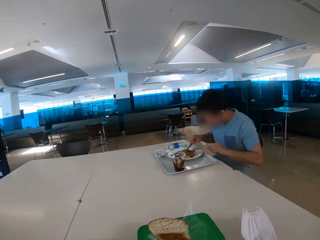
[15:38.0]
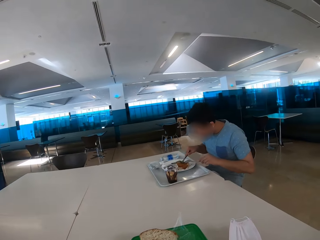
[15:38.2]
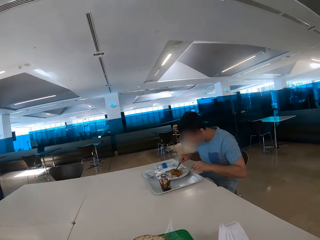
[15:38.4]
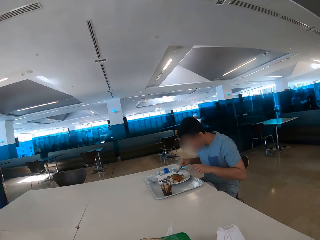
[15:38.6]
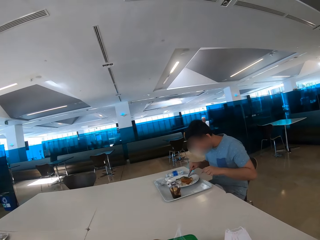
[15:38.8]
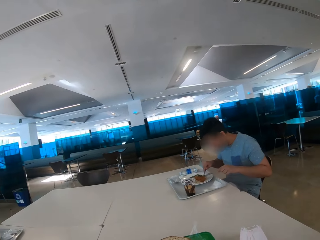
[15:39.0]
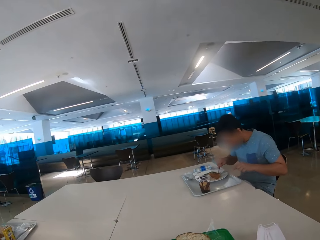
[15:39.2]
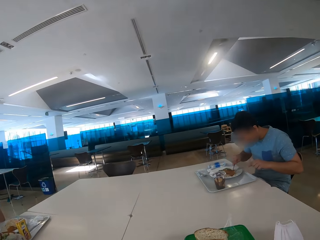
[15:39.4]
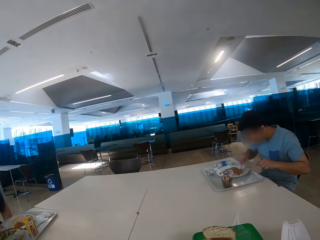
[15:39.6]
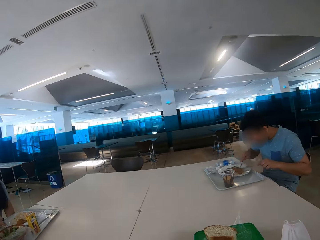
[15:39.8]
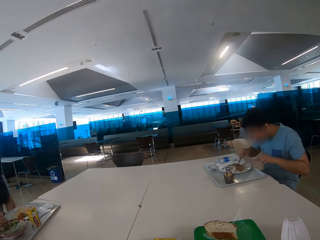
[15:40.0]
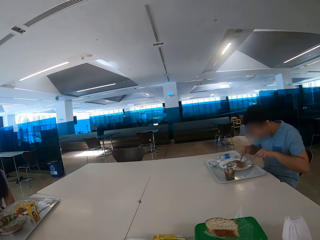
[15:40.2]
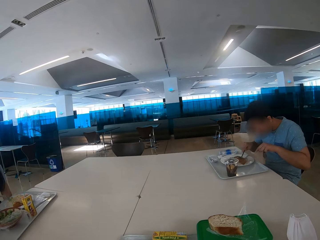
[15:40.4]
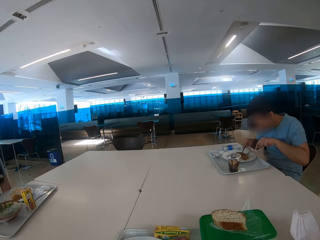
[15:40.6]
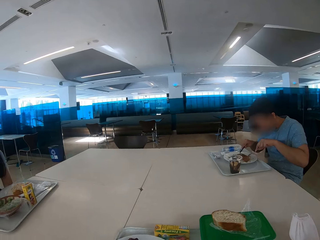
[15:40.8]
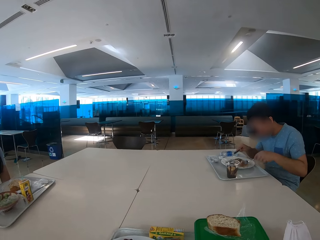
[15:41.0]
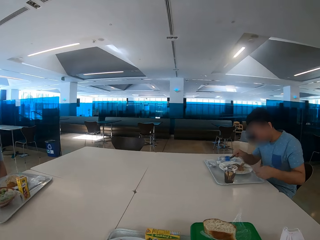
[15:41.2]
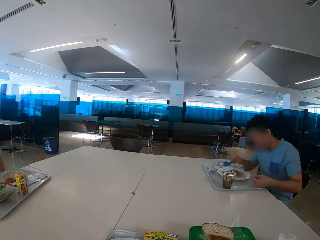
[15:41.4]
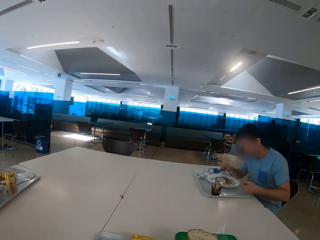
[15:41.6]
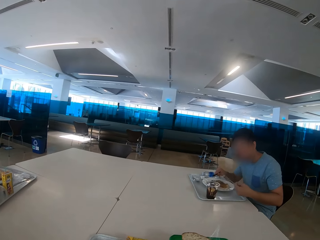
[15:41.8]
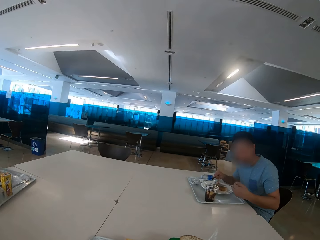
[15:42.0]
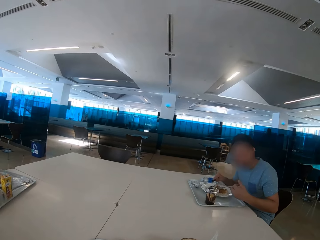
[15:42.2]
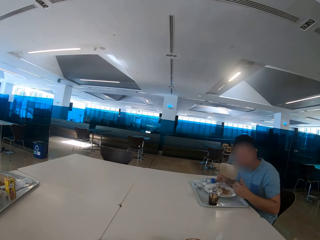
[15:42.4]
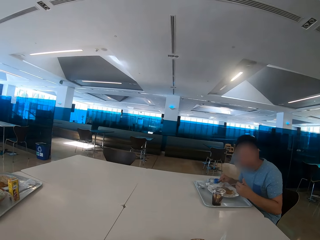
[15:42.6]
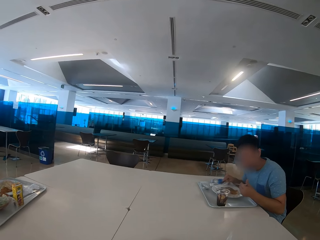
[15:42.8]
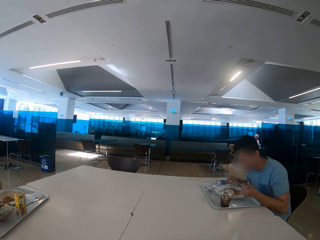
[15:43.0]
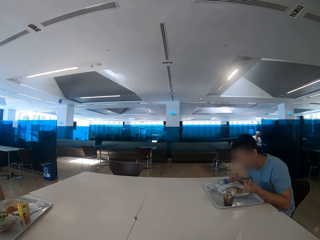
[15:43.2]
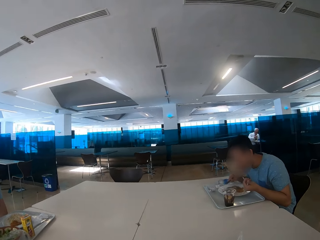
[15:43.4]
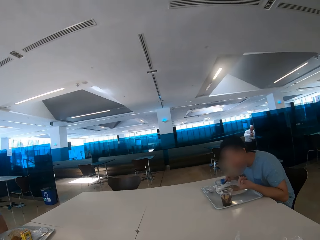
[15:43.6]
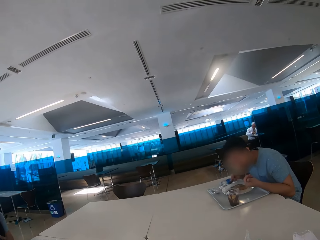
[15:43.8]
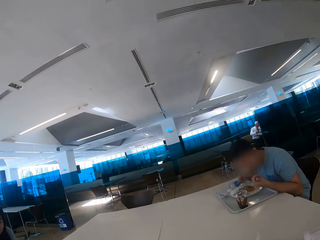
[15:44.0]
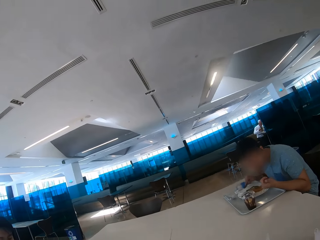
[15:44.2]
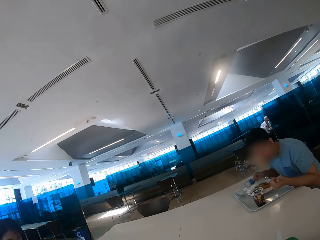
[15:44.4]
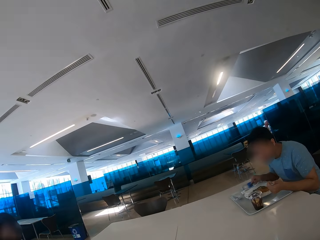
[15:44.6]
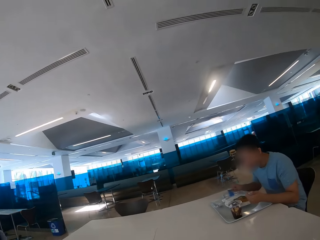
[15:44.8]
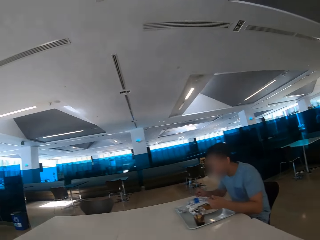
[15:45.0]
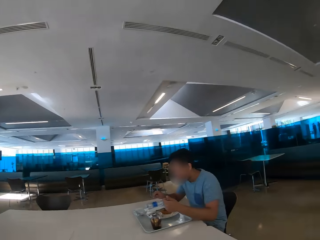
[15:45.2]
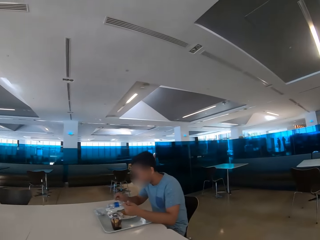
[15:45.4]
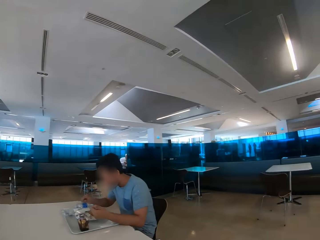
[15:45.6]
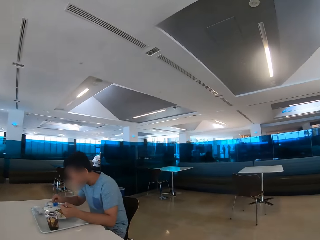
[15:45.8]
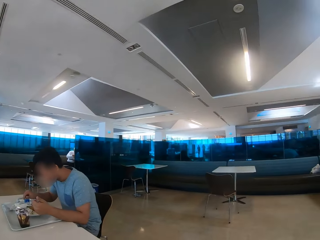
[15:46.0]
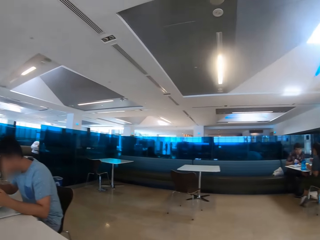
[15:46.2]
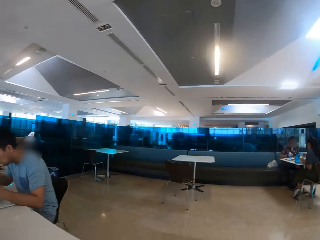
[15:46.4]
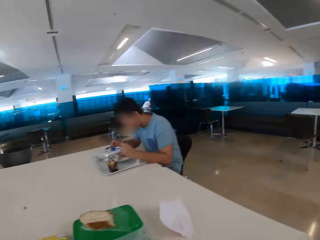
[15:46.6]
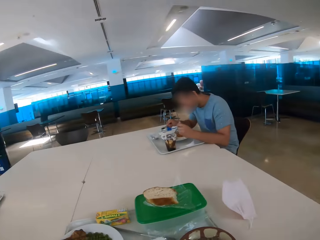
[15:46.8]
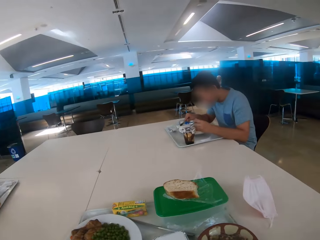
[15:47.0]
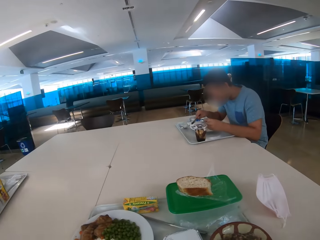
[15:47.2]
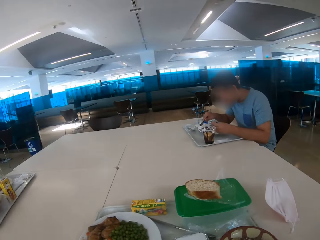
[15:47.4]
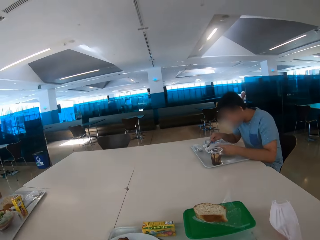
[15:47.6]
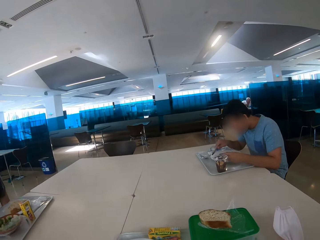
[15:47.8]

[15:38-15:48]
A man eats some food. The camera wearer looks around the restaurant. The man eats some food. The camera wearer looks around the restaurant.

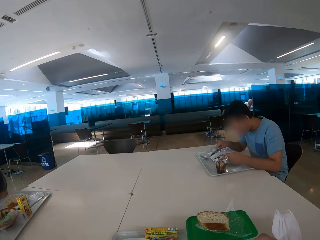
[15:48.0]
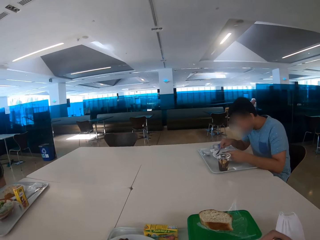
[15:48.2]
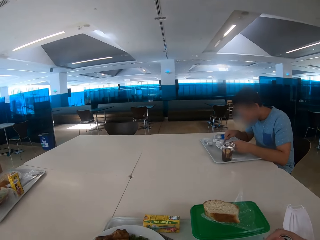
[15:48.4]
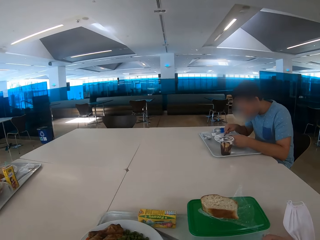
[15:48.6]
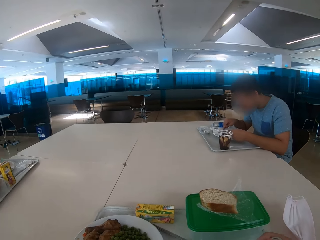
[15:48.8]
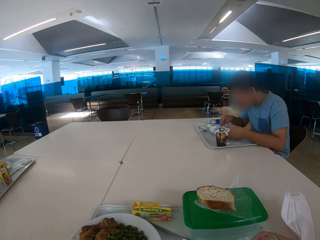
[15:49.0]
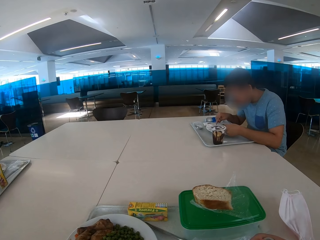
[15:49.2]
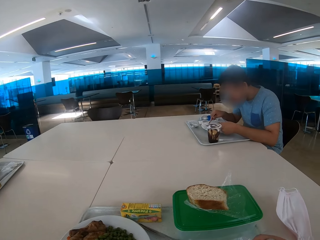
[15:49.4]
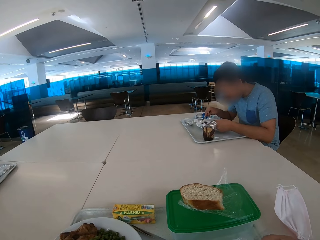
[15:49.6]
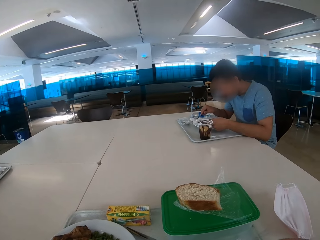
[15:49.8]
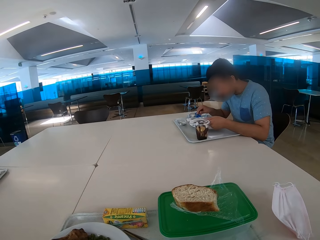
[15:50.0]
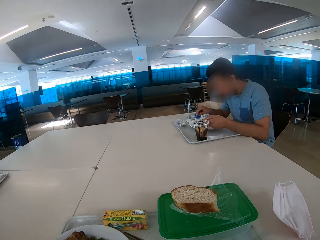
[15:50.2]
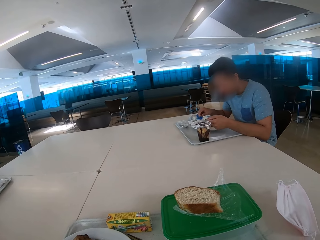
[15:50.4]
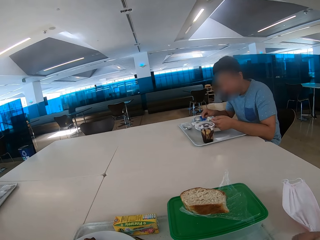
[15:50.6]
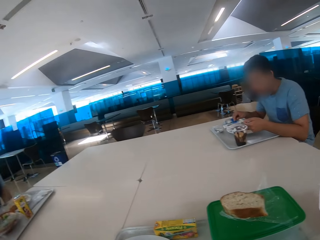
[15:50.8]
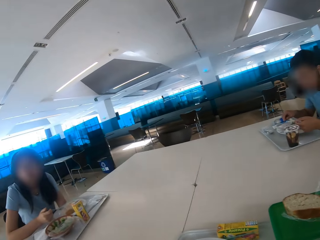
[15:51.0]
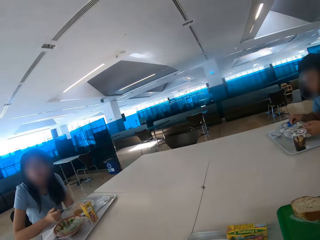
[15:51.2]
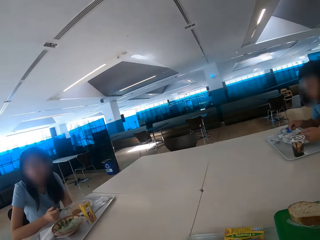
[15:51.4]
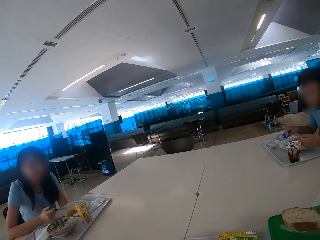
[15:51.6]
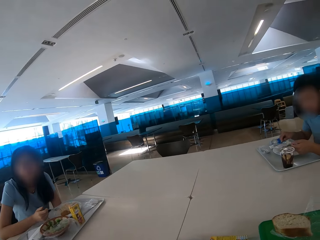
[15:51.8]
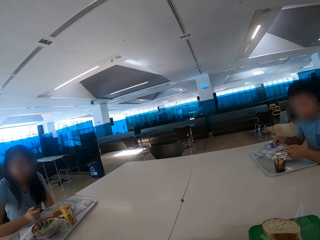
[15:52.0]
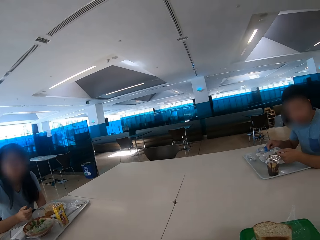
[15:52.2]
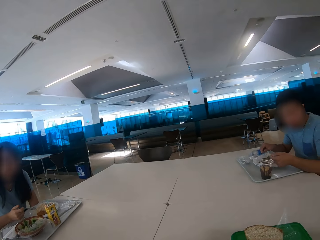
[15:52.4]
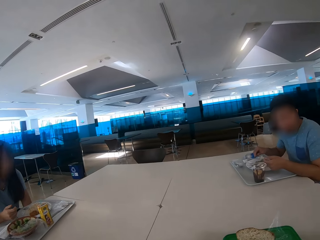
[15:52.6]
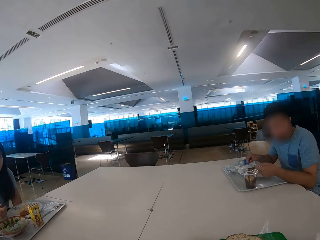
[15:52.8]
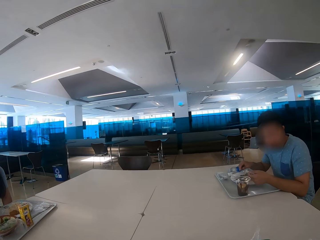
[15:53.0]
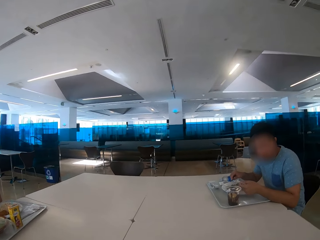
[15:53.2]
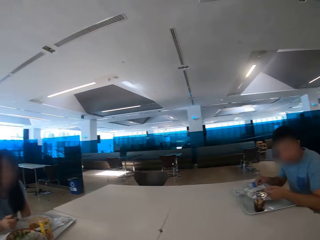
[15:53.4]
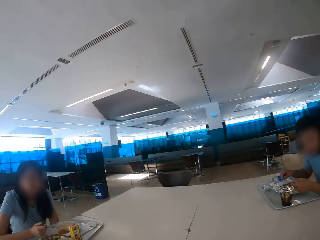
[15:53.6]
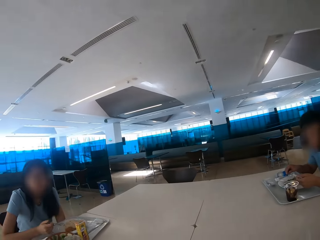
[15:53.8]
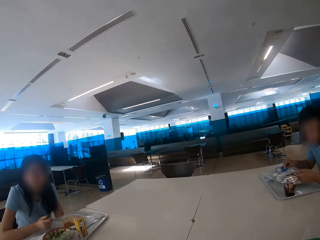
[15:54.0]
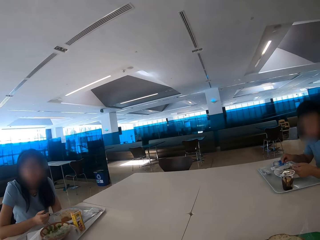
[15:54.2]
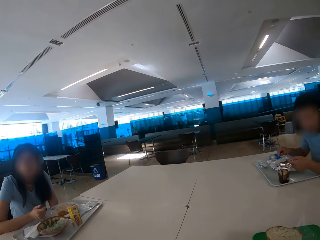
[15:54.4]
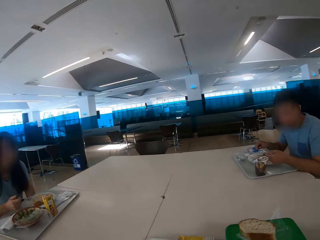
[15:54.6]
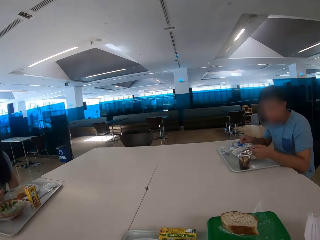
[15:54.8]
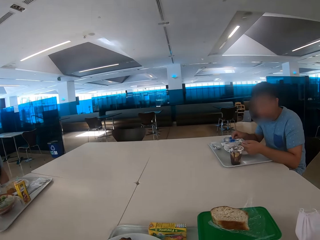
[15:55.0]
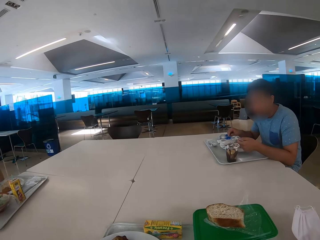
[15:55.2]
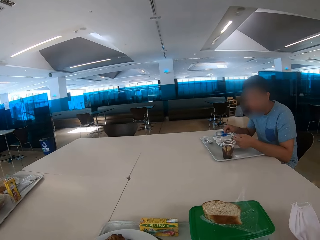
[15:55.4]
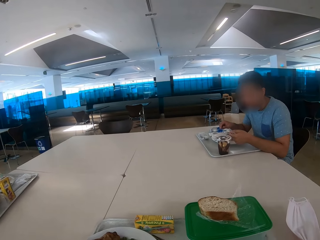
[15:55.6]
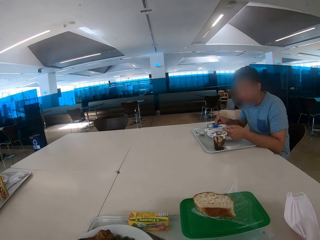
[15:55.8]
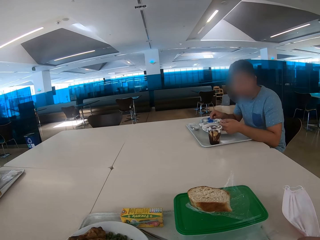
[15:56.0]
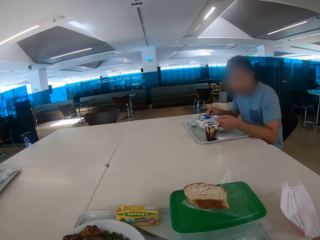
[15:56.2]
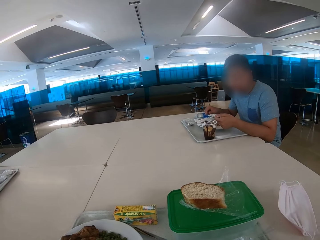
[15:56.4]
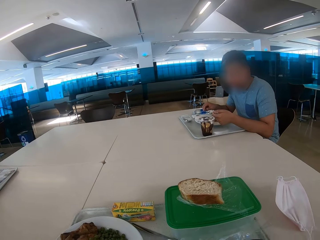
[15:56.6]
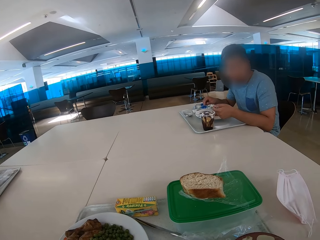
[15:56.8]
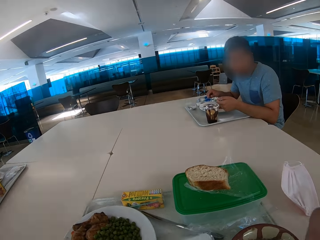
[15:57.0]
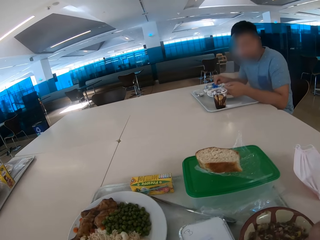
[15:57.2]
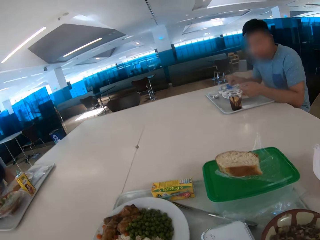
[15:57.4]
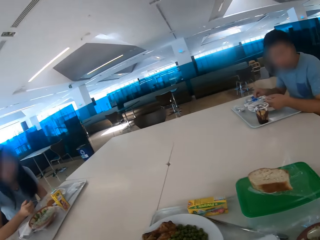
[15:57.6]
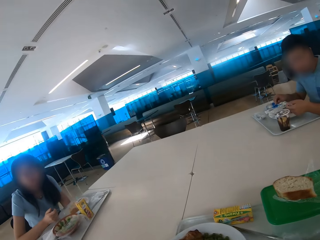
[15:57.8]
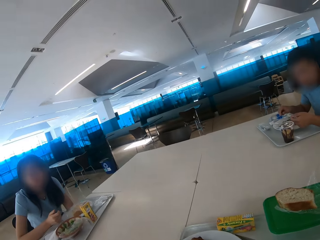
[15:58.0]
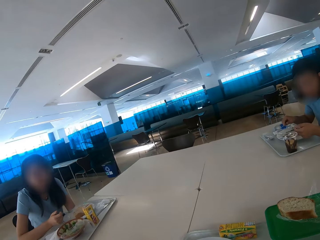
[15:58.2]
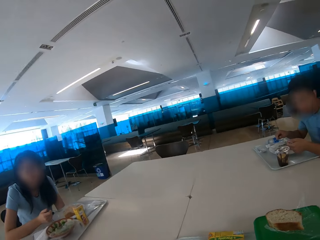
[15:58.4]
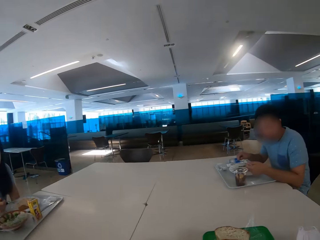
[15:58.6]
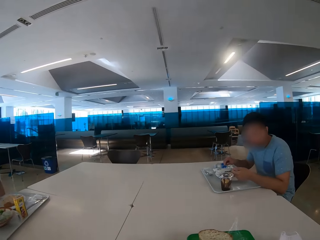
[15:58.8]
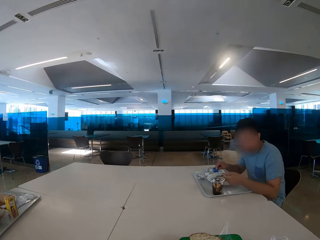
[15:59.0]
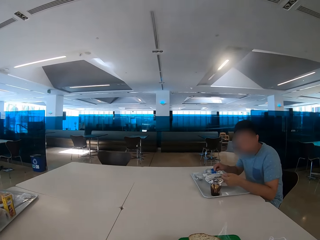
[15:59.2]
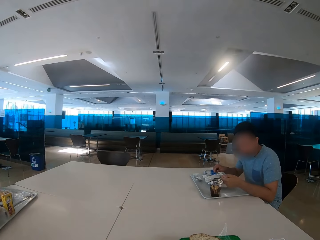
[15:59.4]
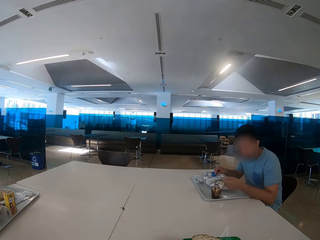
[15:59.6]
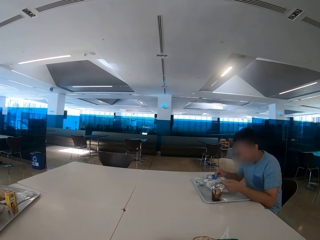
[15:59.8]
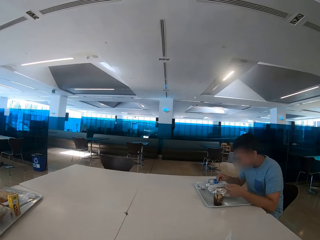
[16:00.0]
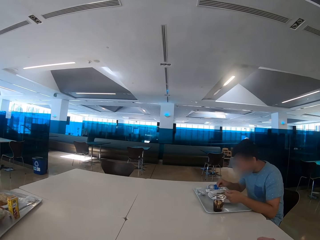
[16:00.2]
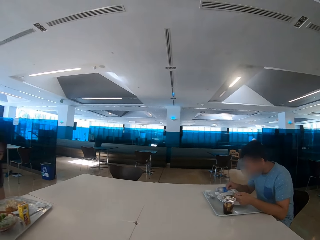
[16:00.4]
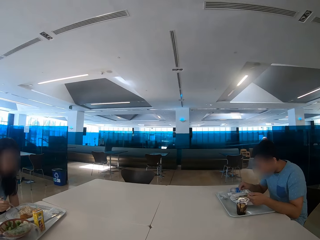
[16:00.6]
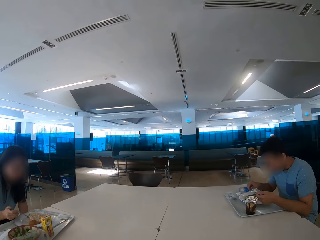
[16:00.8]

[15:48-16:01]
The camera wearer eats some food. They look at a woman. They look at a man. They eat some food.
